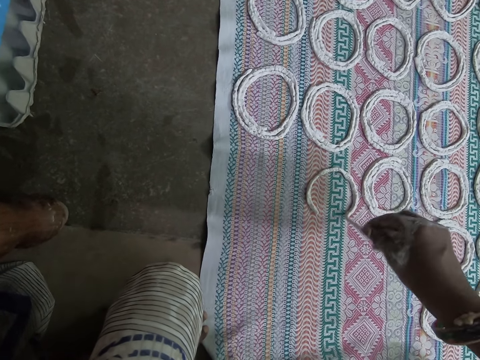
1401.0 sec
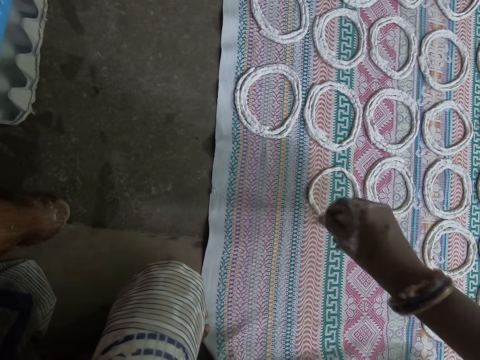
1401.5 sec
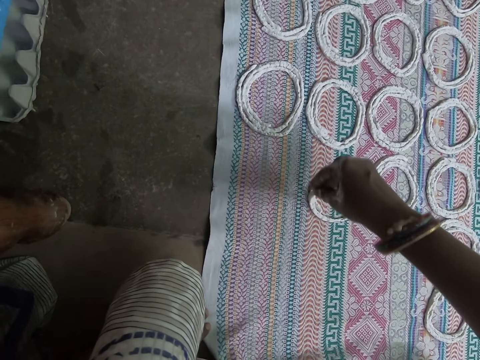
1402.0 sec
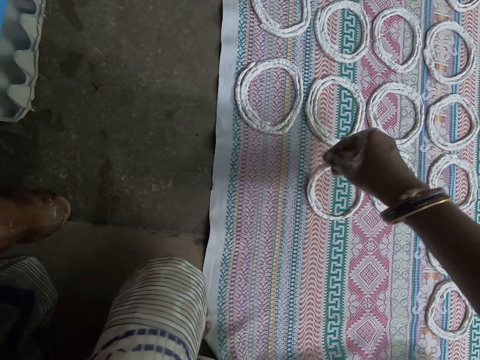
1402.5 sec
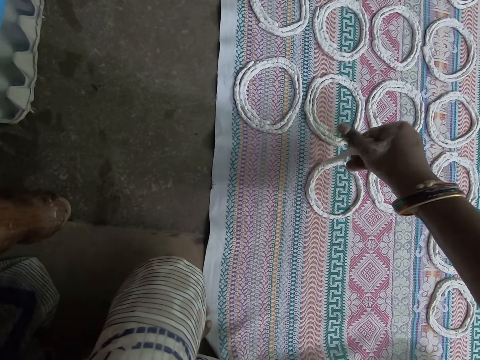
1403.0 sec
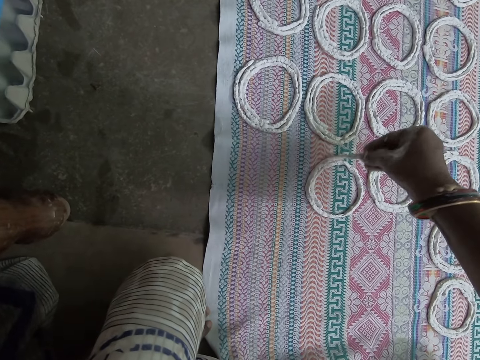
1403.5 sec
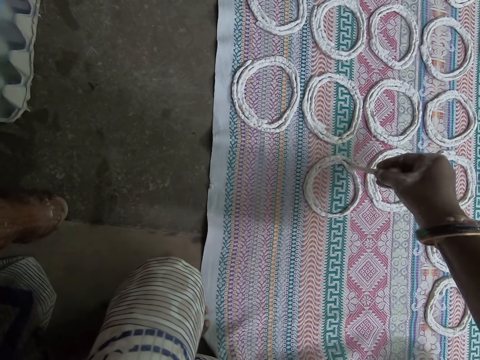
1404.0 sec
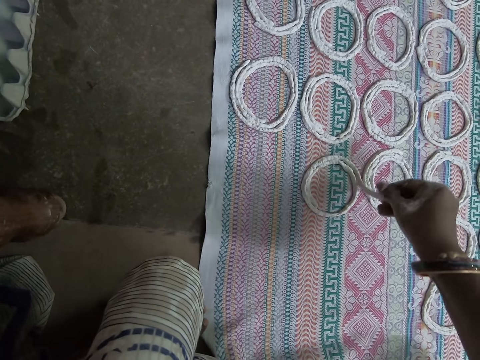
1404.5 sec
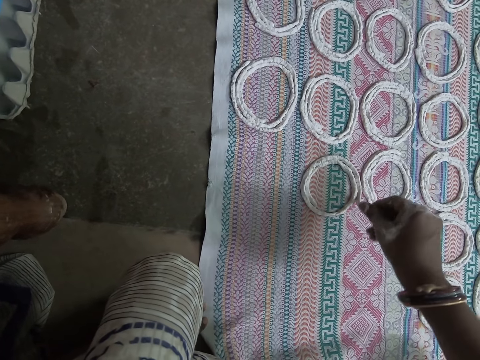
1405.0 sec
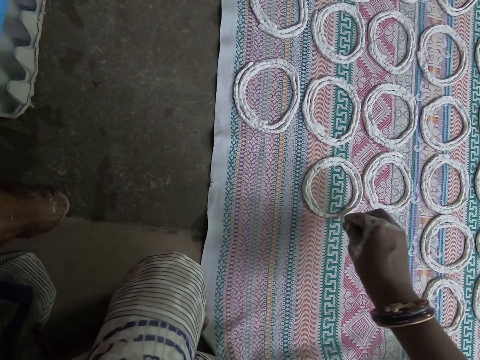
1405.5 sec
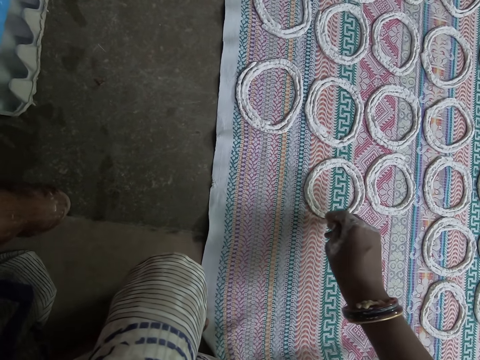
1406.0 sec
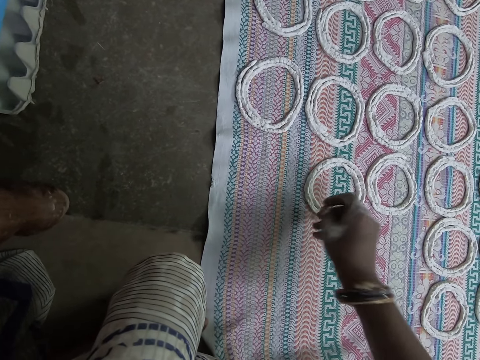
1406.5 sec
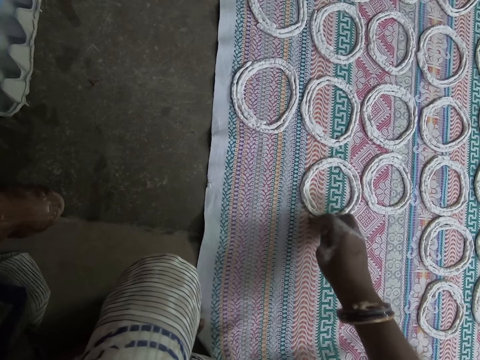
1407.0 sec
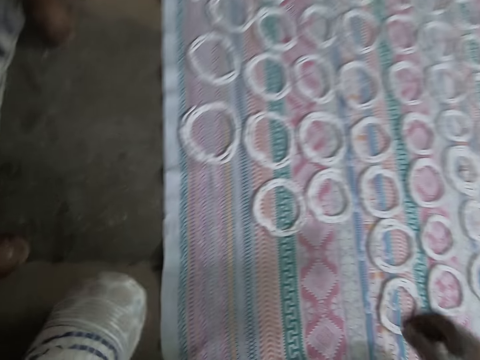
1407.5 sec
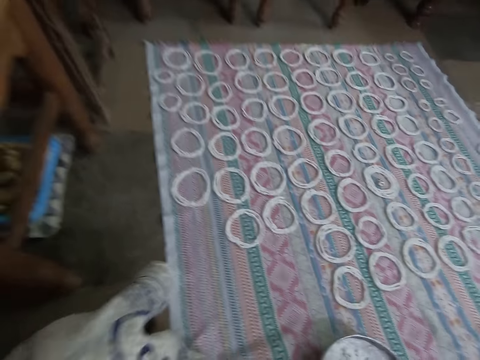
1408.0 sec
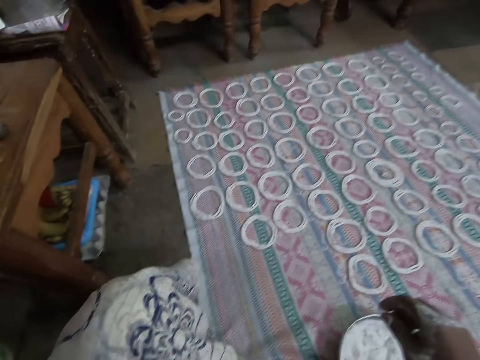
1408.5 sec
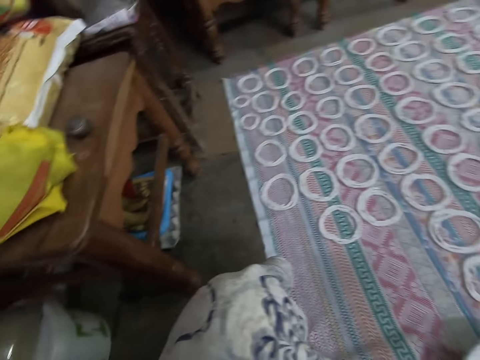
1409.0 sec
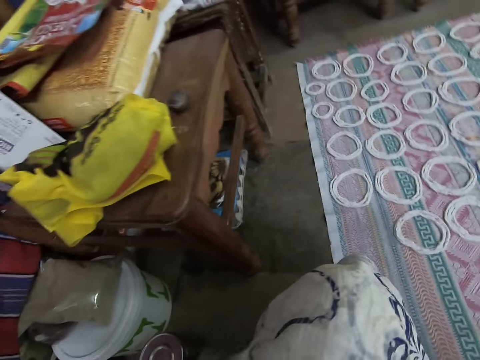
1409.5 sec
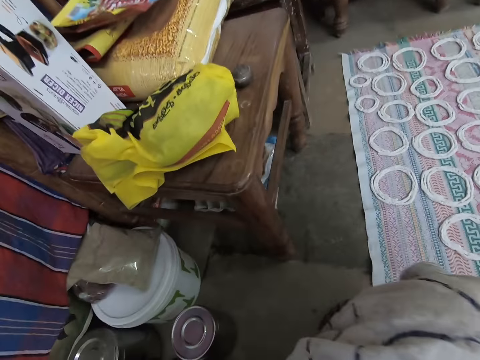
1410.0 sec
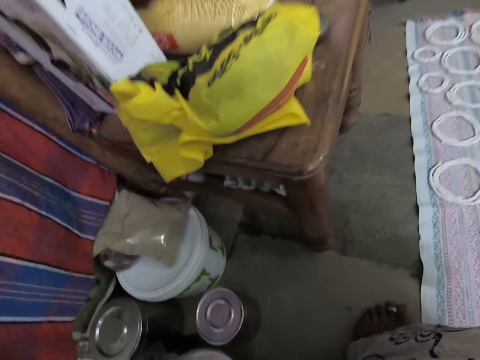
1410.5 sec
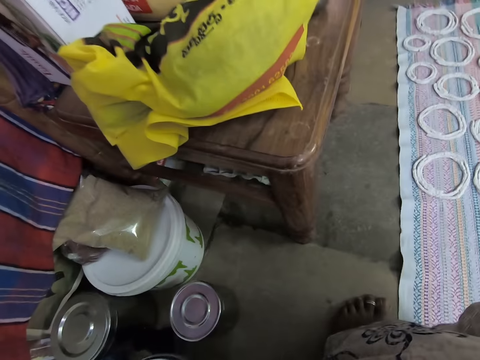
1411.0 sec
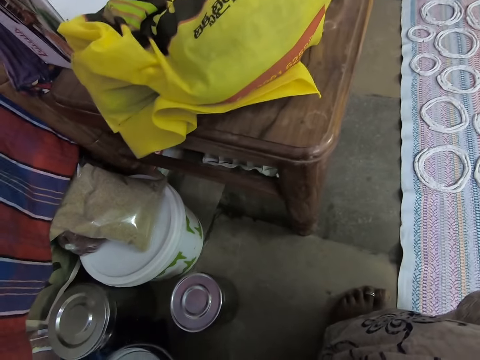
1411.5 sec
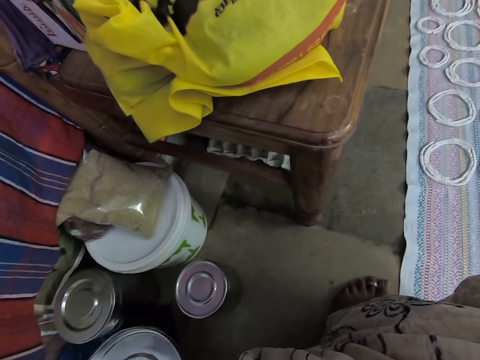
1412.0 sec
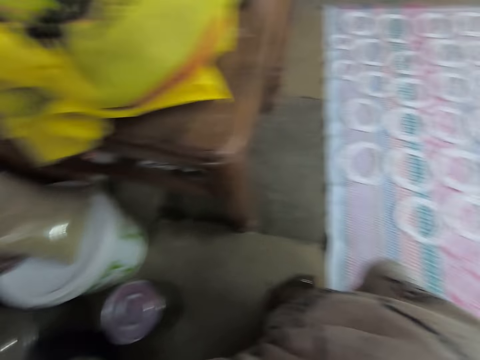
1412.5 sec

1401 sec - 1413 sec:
The camera wearer rolls the dough. They roll the dough again.

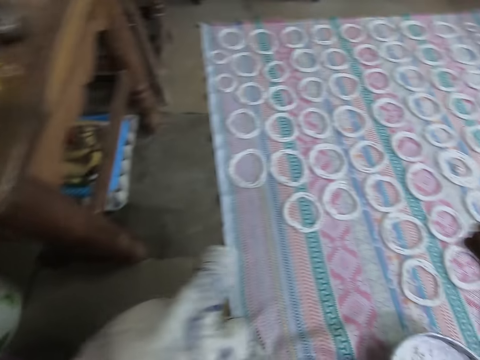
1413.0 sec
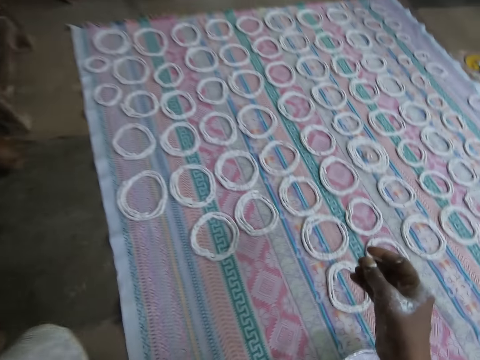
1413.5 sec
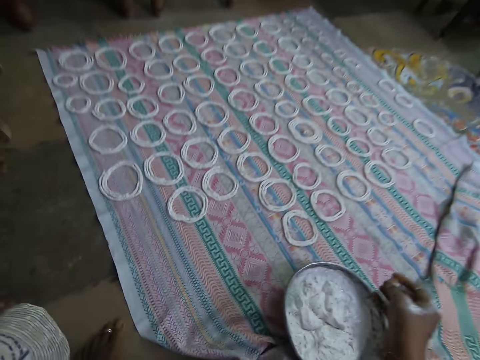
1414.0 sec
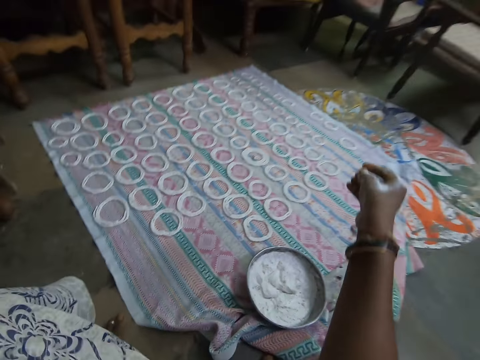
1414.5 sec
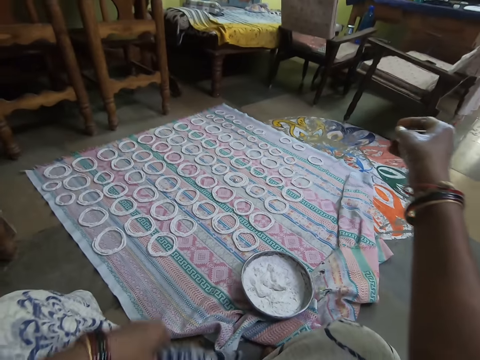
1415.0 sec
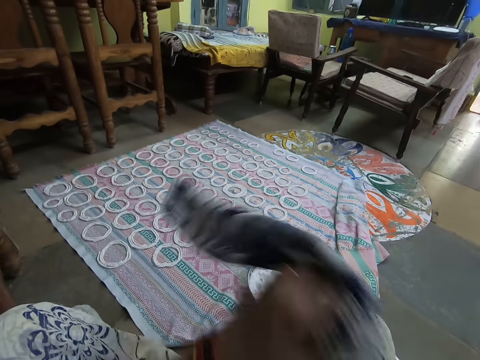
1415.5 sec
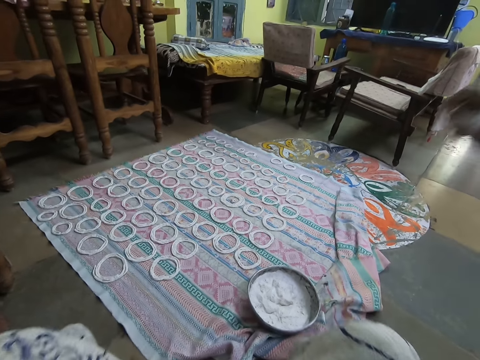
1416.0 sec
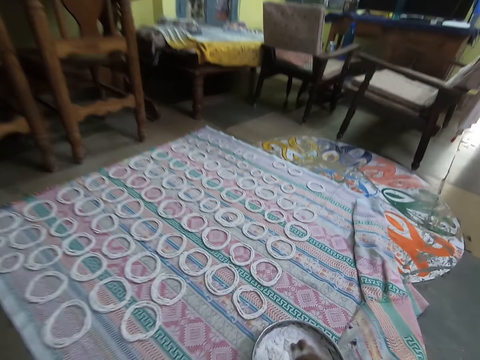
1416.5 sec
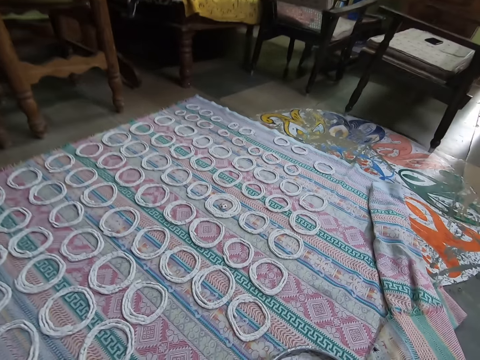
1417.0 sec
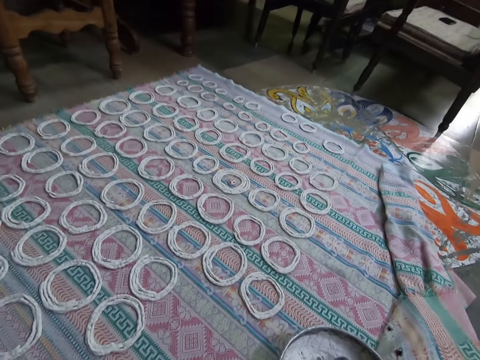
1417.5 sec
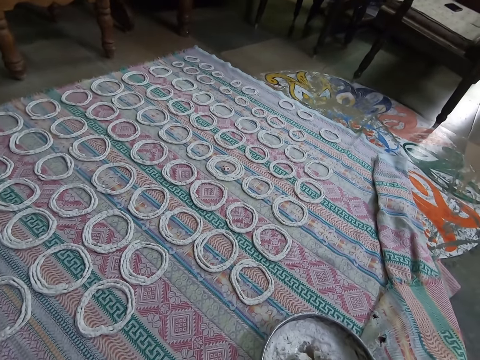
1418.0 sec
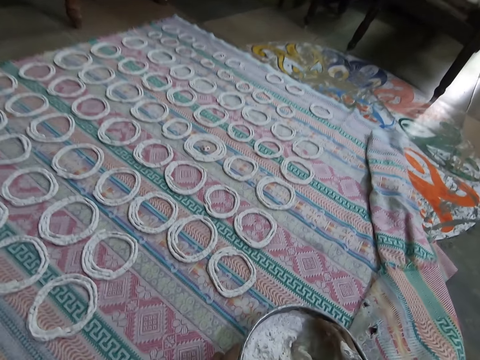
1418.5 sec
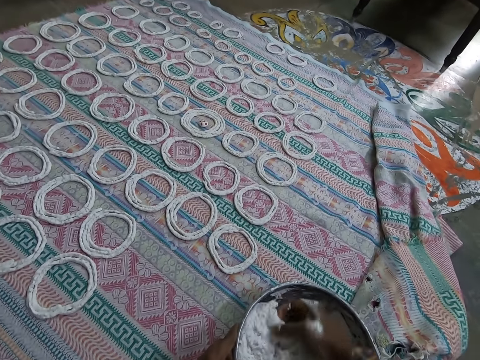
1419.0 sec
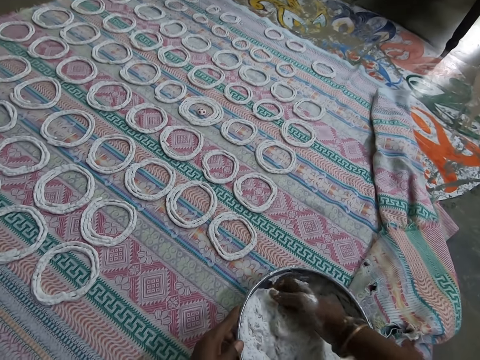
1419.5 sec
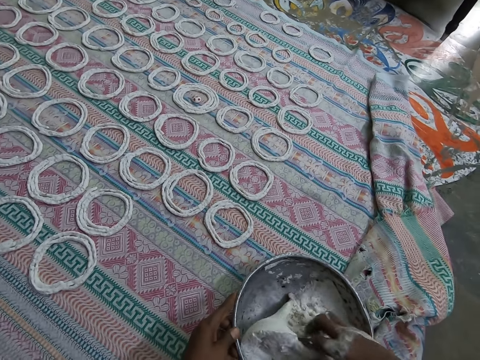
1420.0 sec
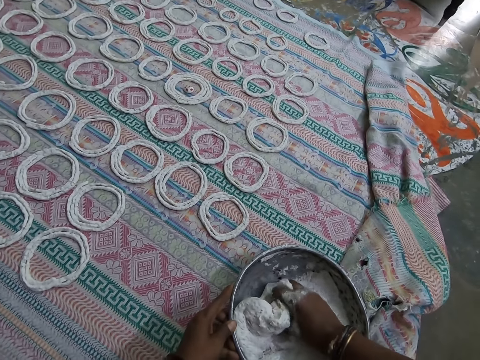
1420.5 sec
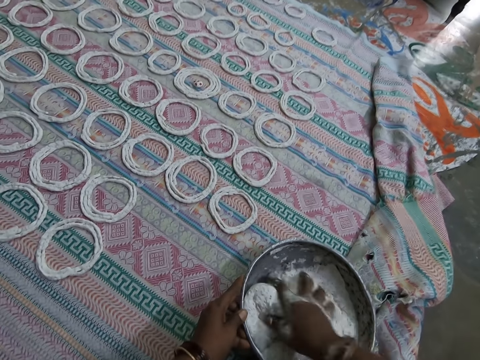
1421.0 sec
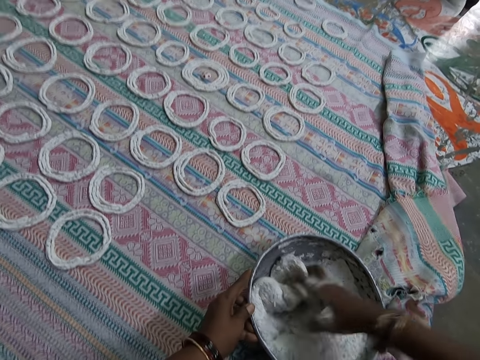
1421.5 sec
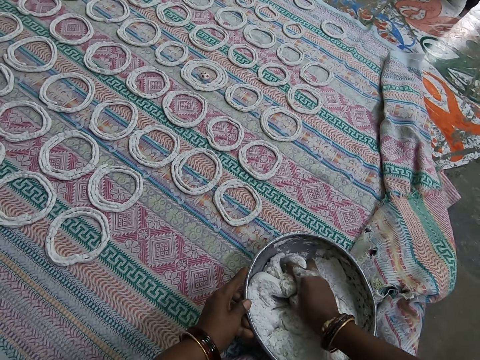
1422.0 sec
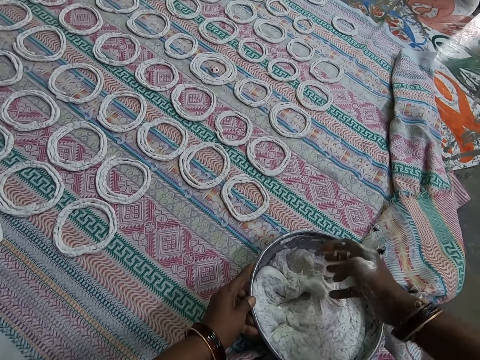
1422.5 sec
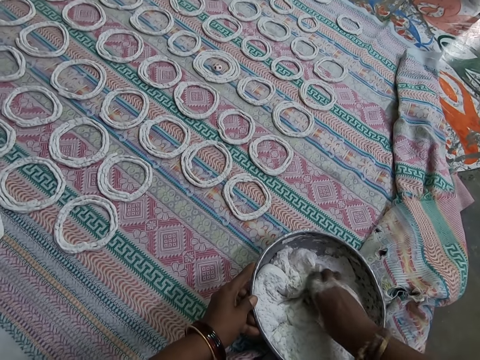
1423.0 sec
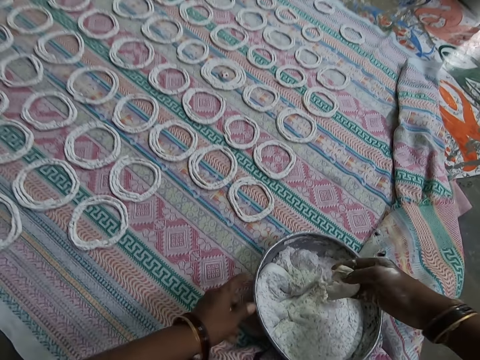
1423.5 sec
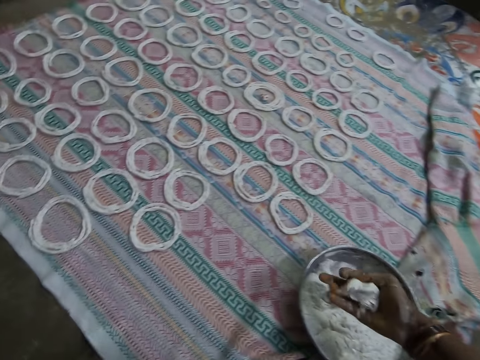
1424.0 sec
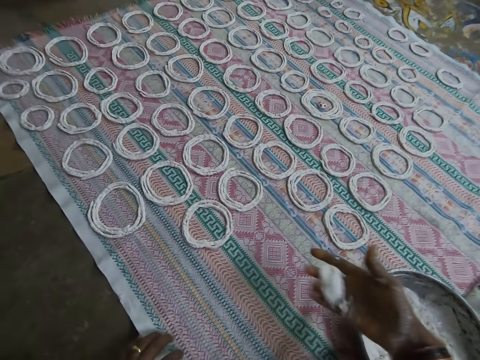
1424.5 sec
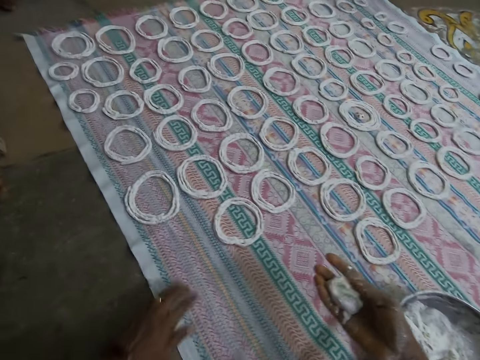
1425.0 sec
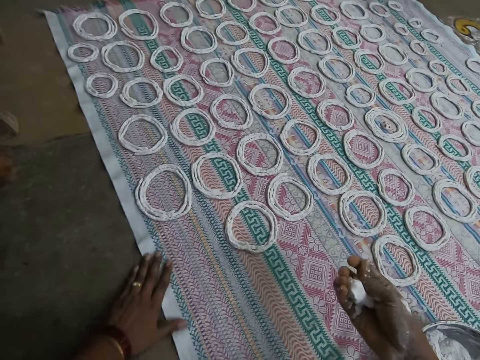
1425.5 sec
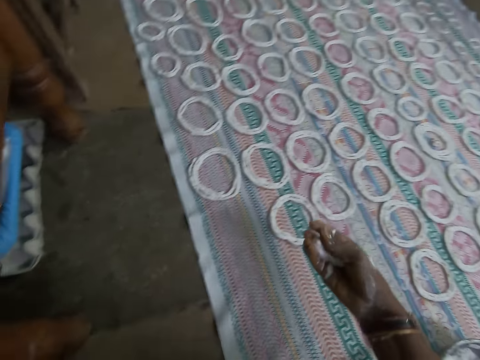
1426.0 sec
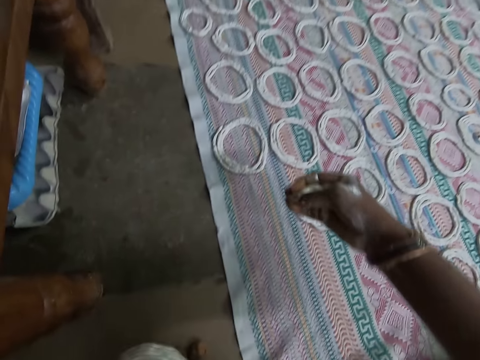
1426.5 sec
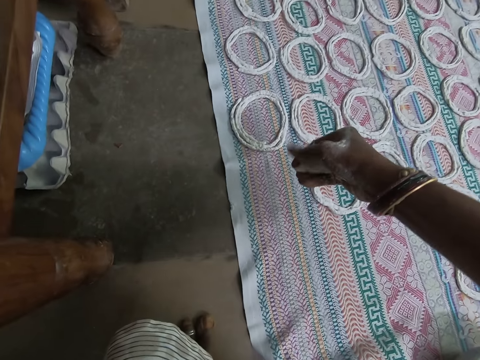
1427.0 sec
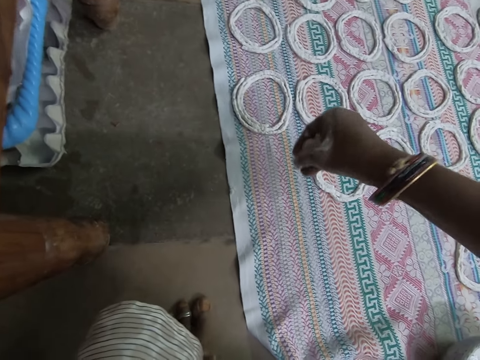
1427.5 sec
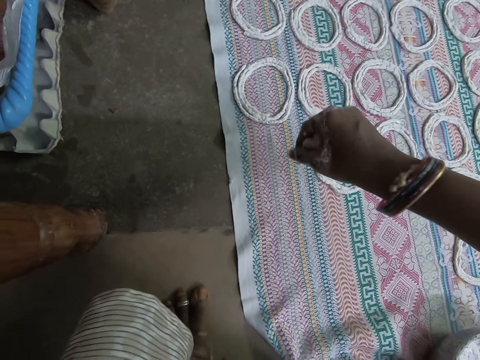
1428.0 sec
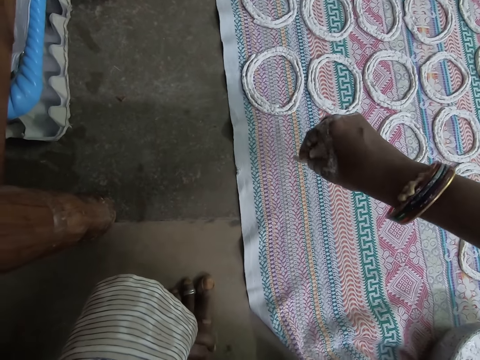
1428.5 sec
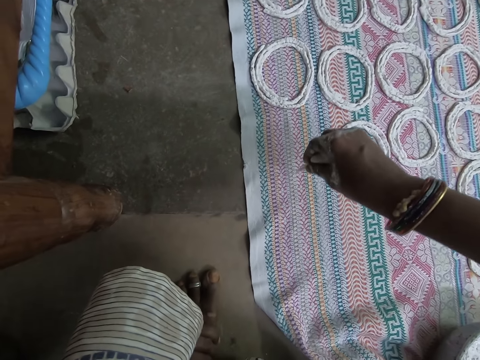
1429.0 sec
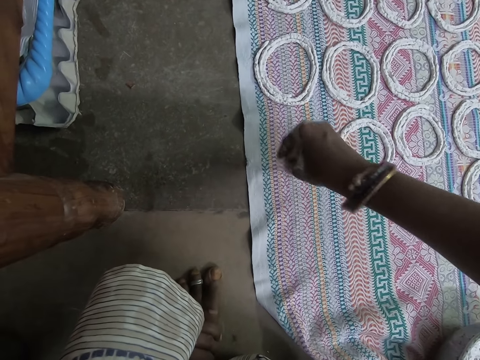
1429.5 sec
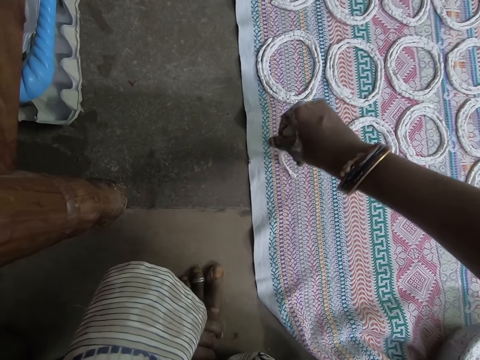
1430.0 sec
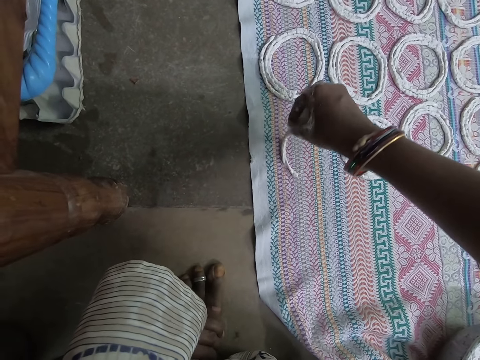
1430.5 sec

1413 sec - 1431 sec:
The camera wearer drops a napkin in her lap with her left hand. She kneads the murukku paste in the bowl with her right hand. She holds the bowl on the floor with her left hand. She packs the murukku paste from the bowl on the floor with her right hand. She molds the murukku paste with her right hand. She rolls the dough. She touches the mat on the floor with her left hand. She curls the murukku paste on the mat with her right hand.
